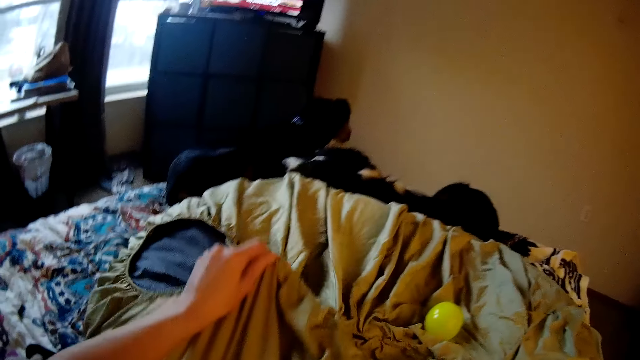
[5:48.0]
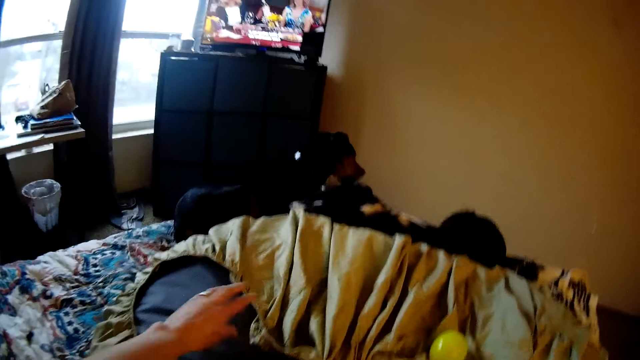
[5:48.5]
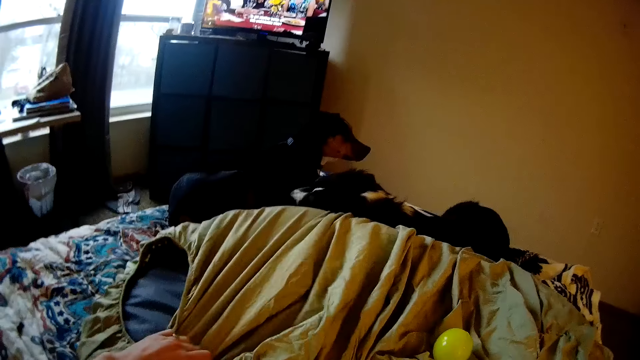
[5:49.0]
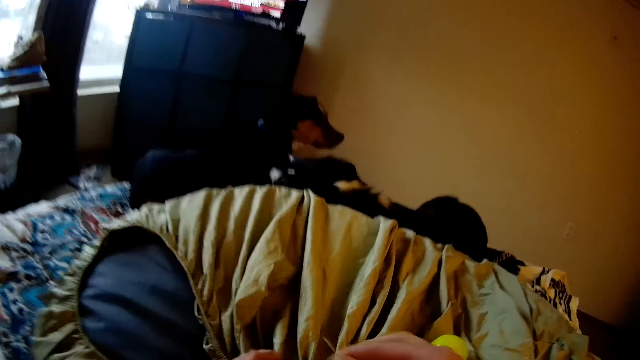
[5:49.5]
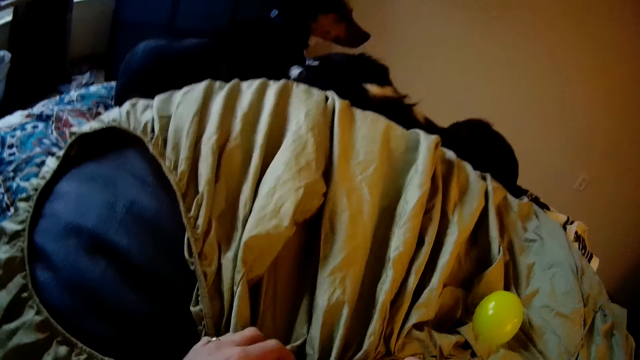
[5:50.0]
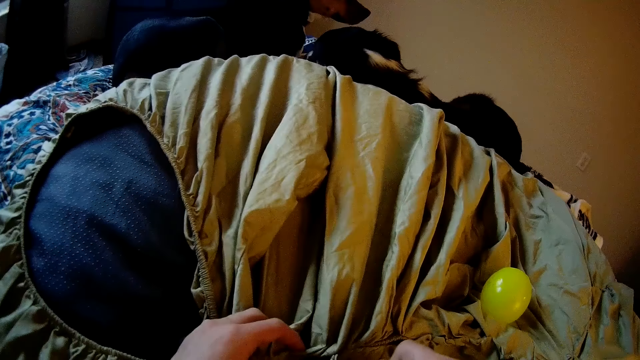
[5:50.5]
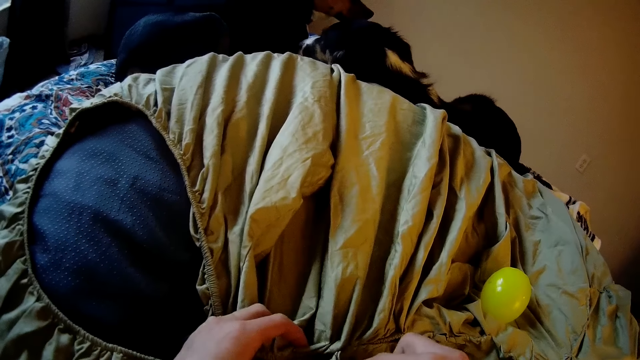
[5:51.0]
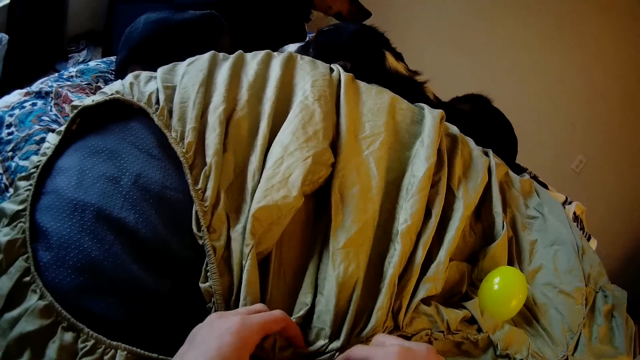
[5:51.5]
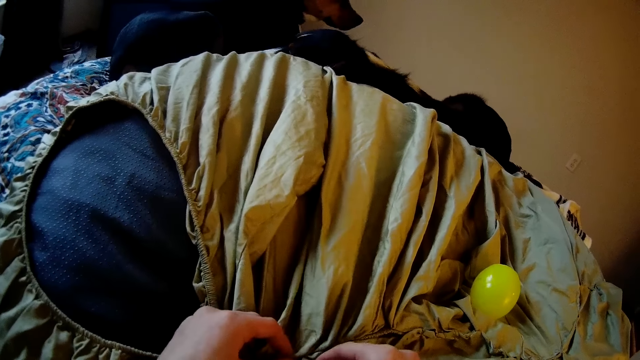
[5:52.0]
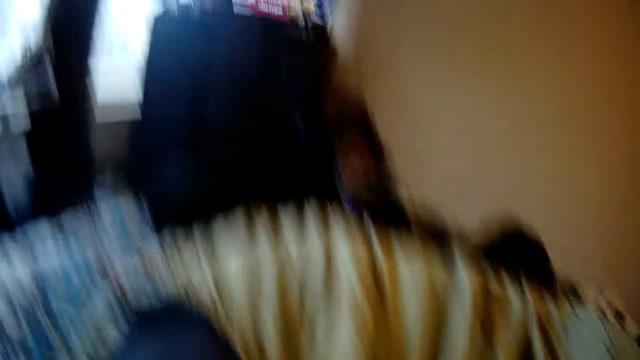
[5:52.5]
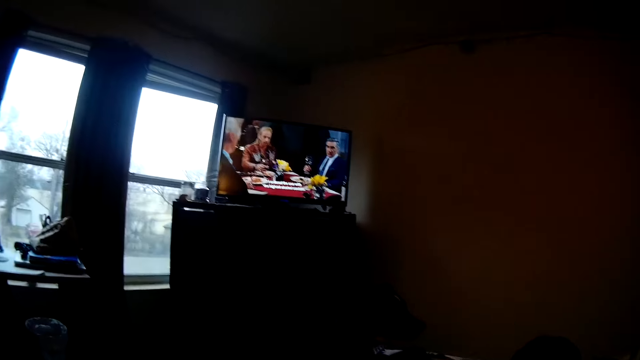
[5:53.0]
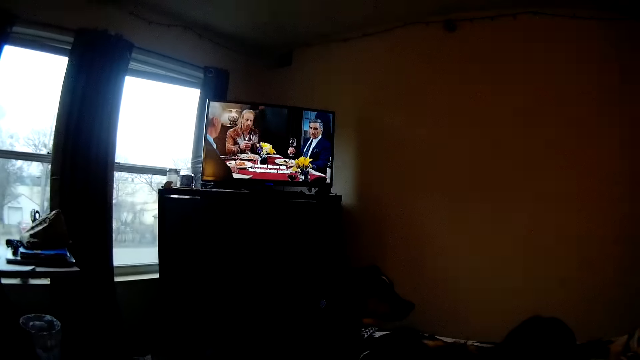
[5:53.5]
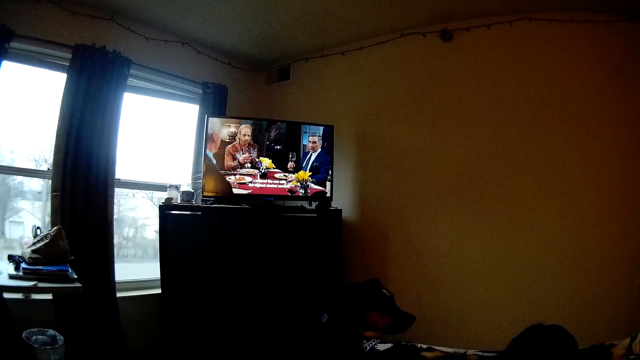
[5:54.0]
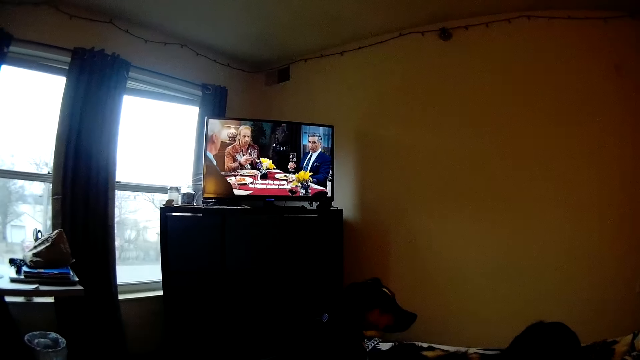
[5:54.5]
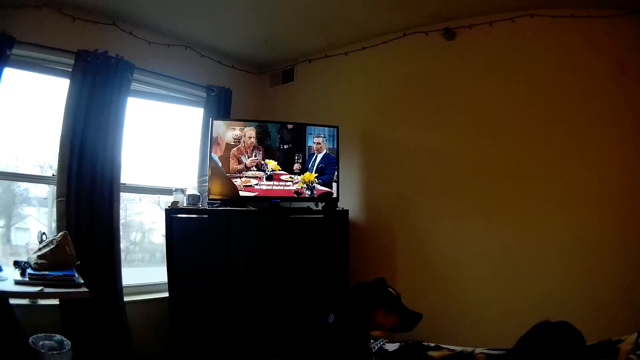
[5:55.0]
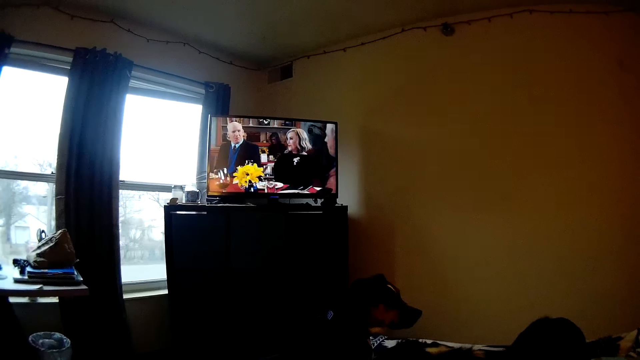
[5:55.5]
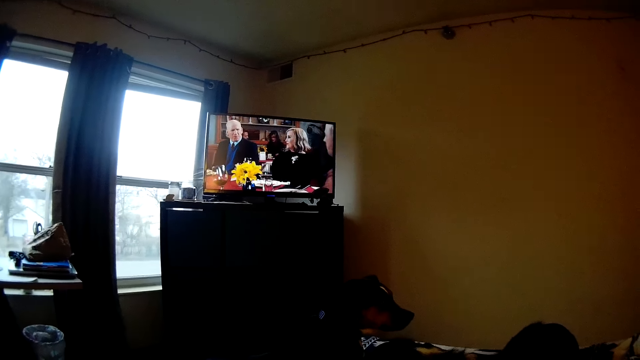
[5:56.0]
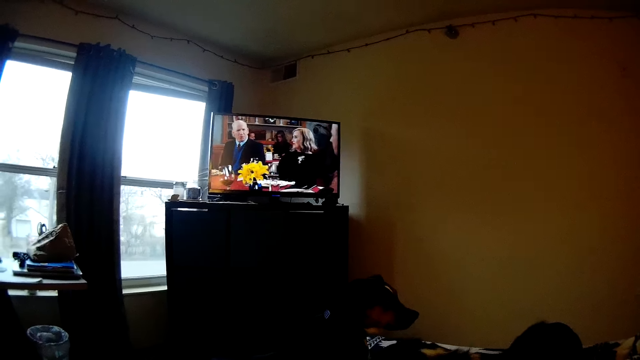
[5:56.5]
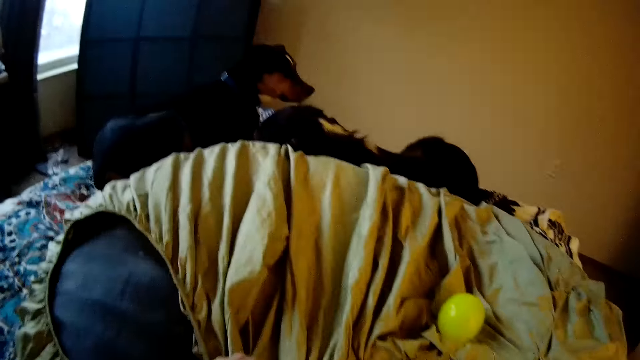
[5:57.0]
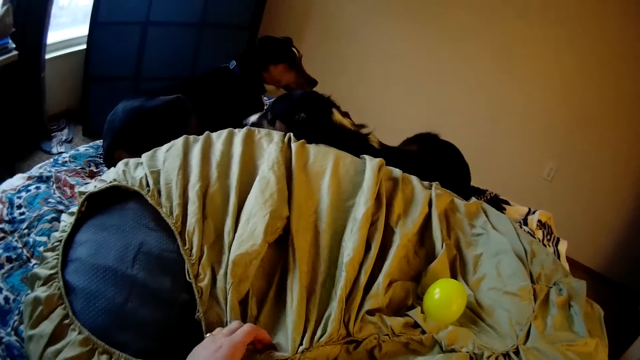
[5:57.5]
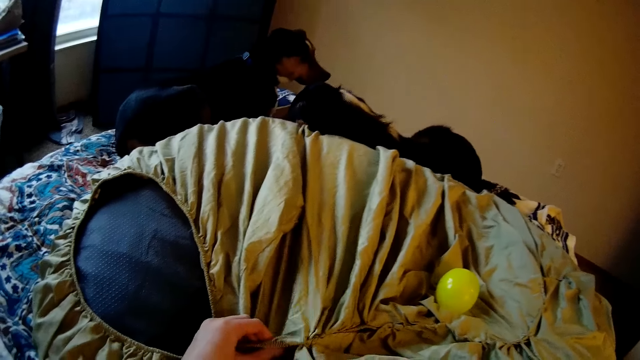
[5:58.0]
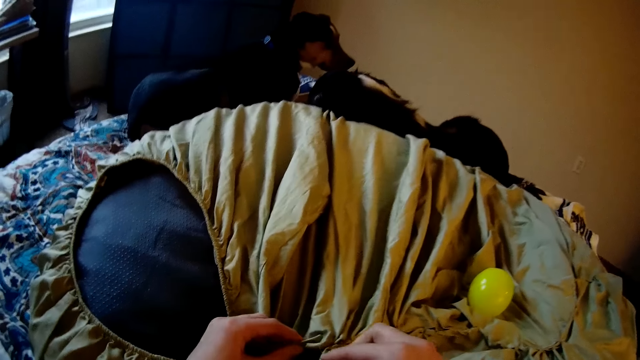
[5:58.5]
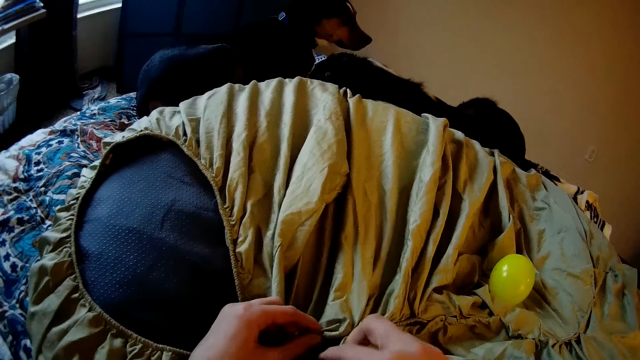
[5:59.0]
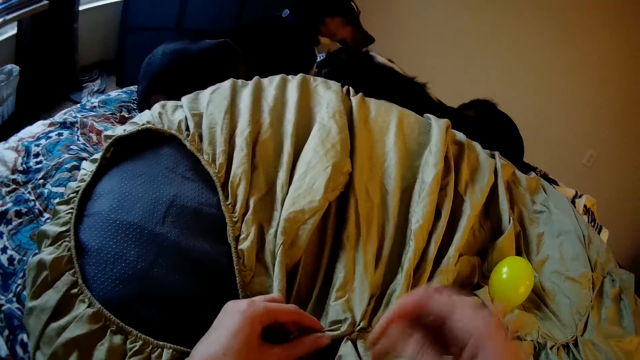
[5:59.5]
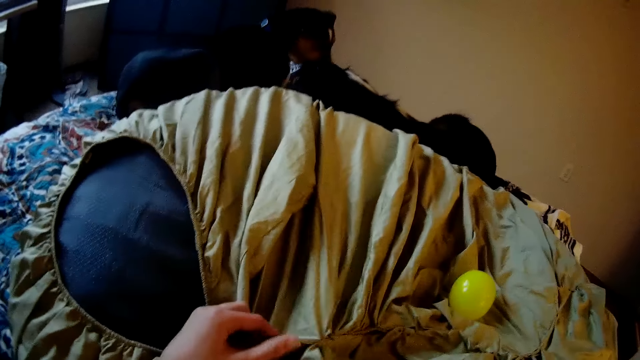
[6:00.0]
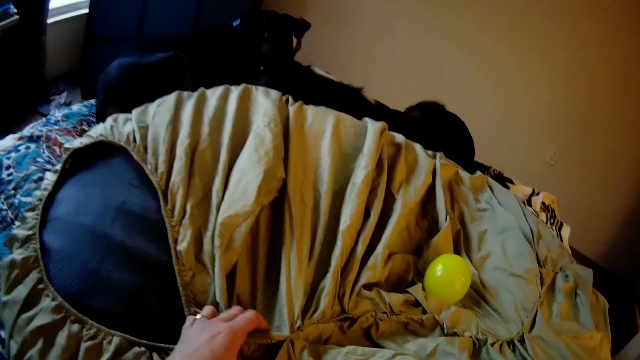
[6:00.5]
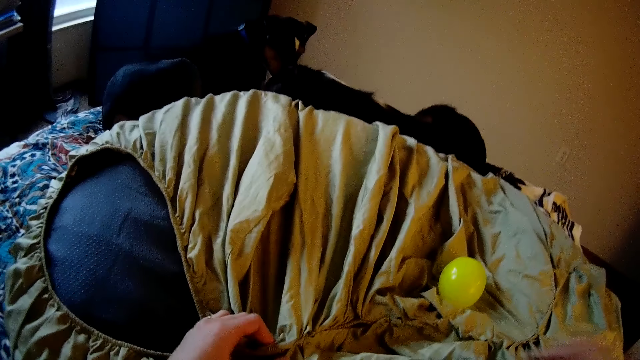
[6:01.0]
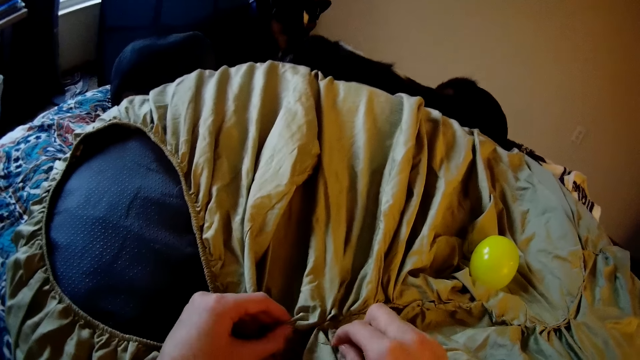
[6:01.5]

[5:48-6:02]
The camera wearer pulls the cloth. She sews with her hand. She raises her head to view the TV while sewing. She turns around the room. She brings down her head. She pulls a thread on the cloth.

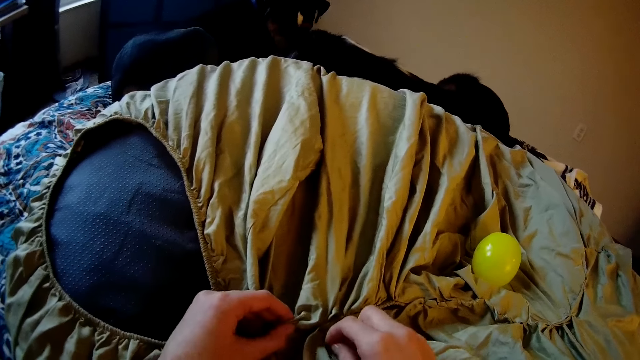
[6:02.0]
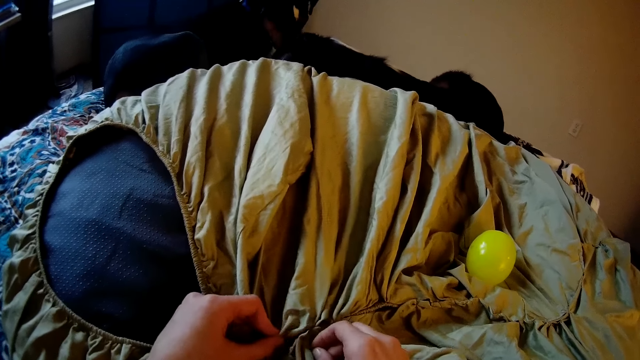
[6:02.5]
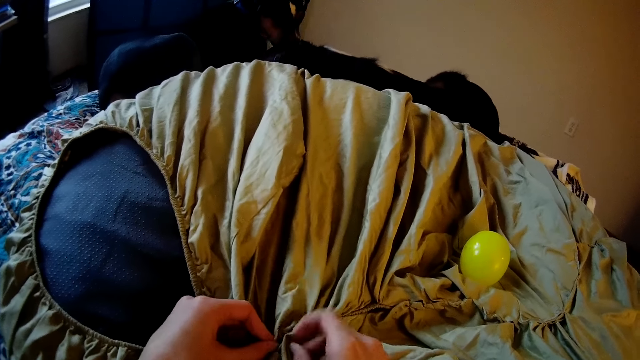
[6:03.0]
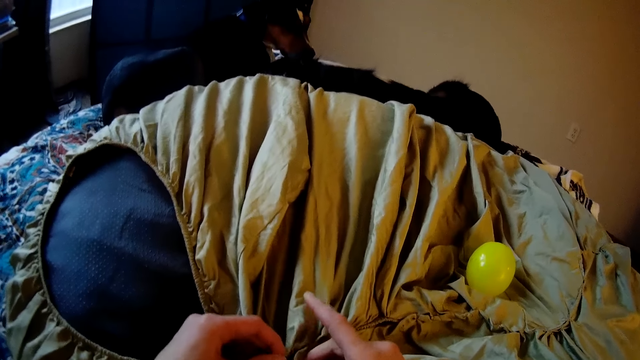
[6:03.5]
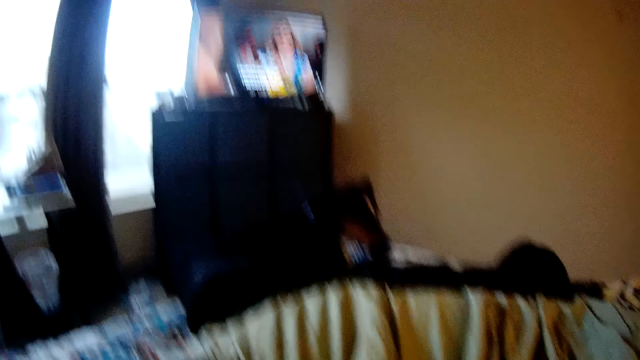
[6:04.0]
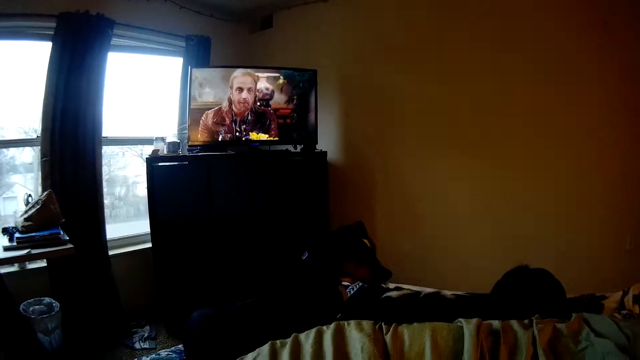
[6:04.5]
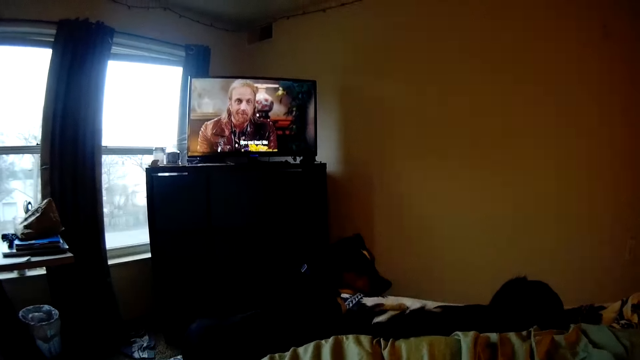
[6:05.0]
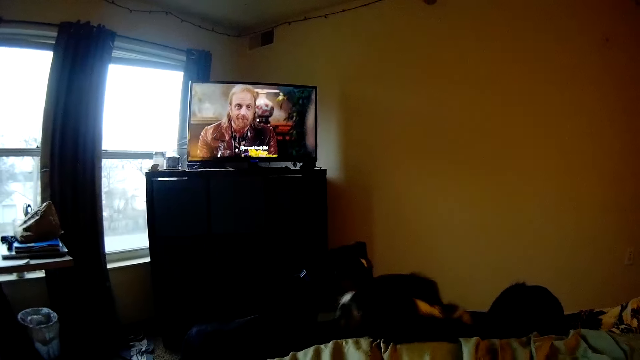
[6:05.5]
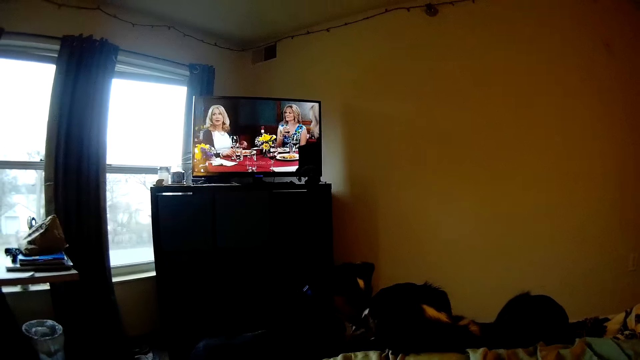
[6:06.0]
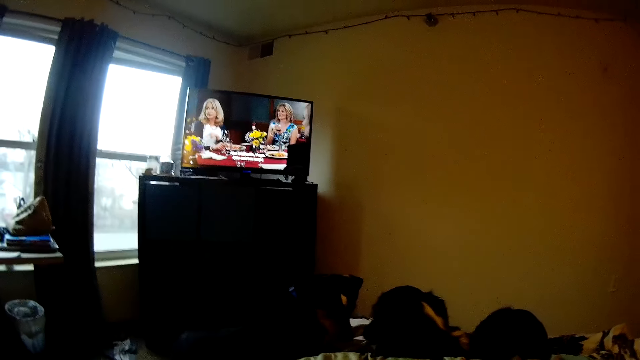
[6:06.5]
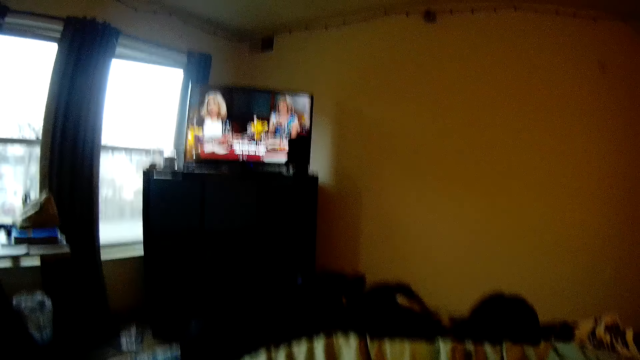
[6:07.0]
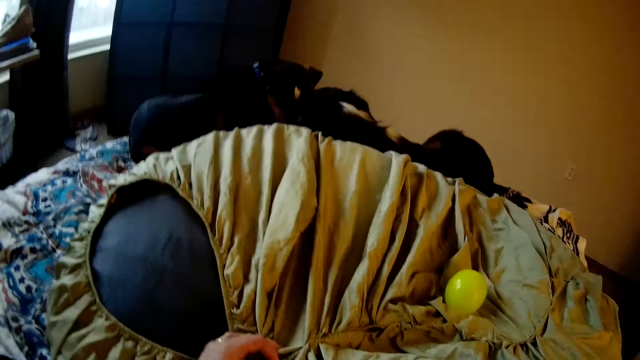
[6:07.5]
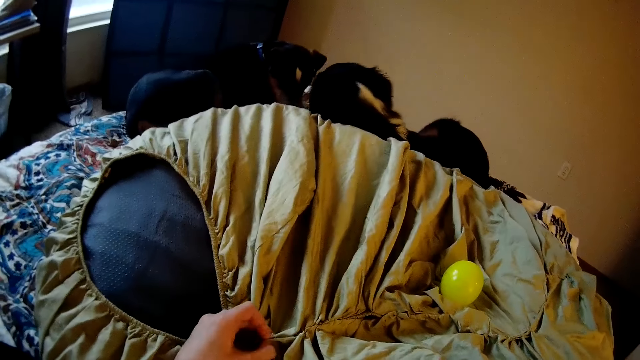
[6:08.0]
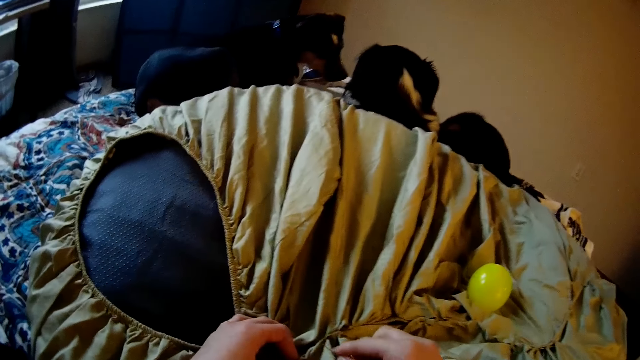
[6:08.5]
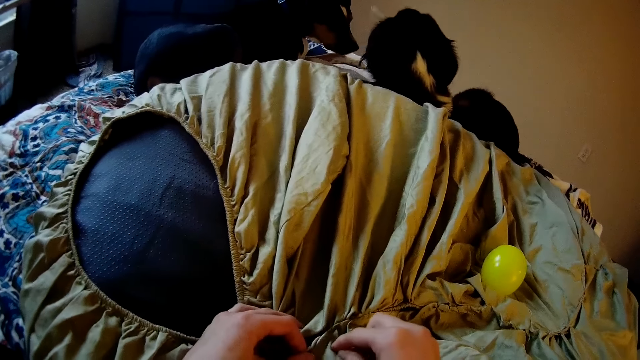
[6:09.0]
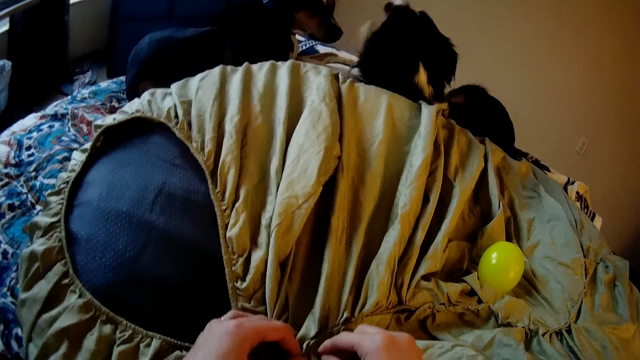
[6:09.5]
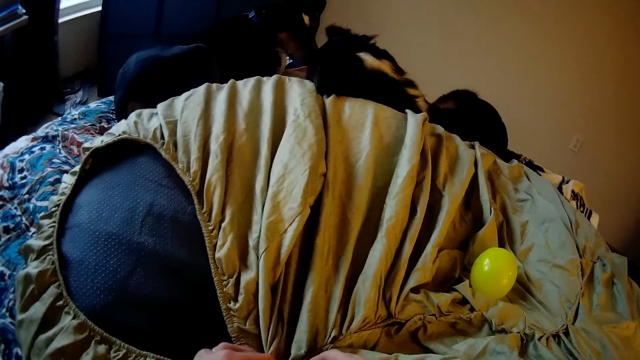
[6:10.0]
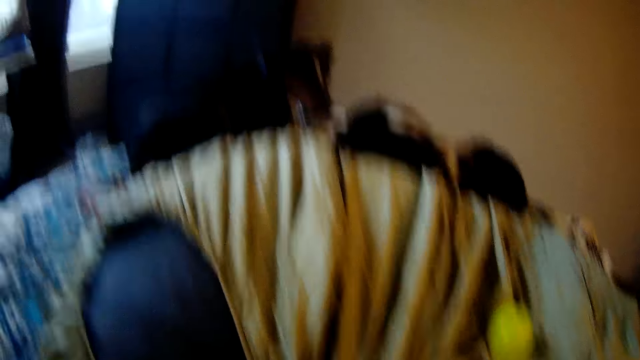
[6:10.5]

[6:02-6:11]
The camera wearer sews with her hand. She raises her head to view the TV while sewing. She turns around the room. She brings down her head. She sews with her hand.
